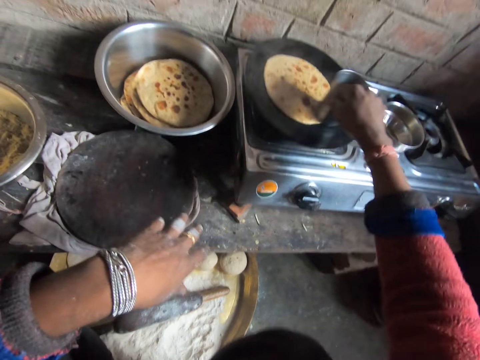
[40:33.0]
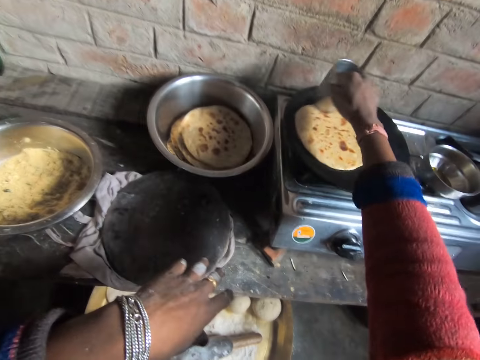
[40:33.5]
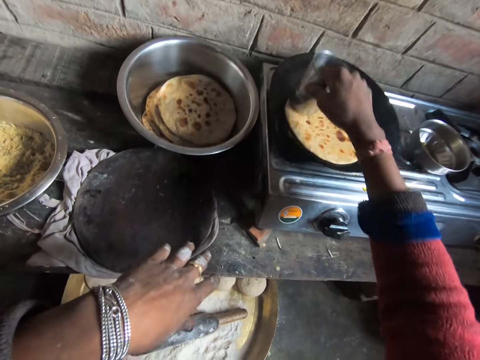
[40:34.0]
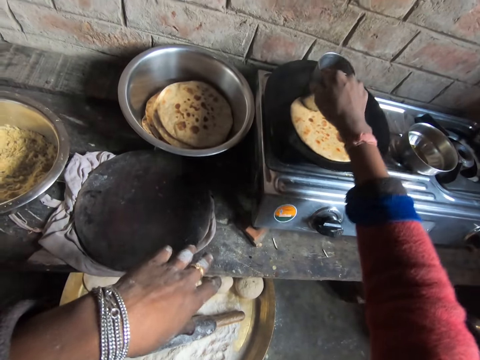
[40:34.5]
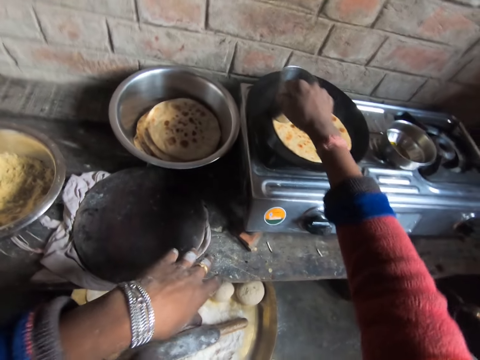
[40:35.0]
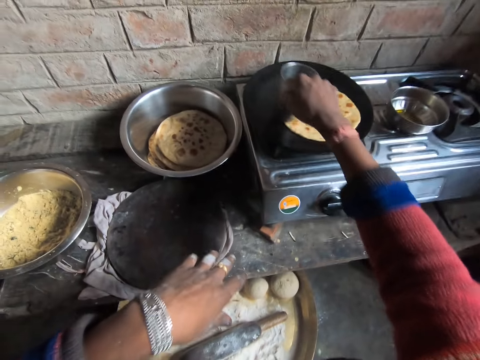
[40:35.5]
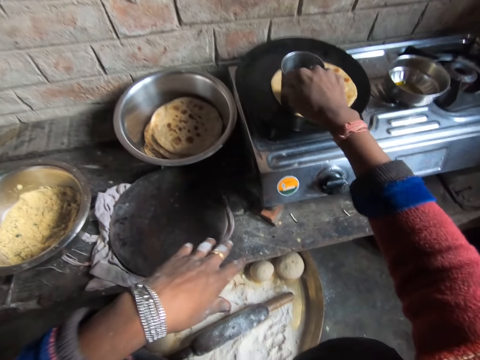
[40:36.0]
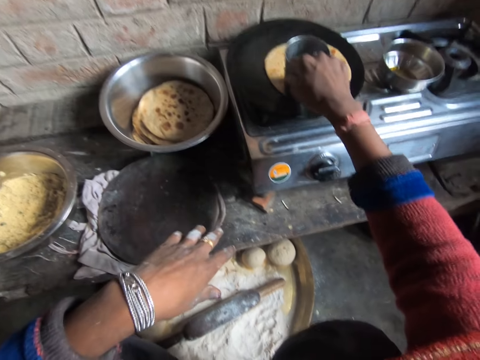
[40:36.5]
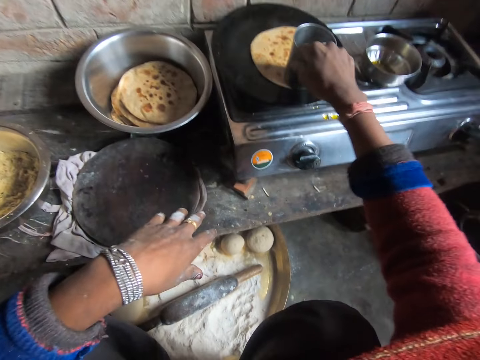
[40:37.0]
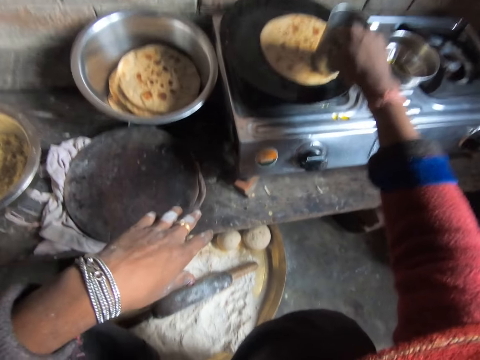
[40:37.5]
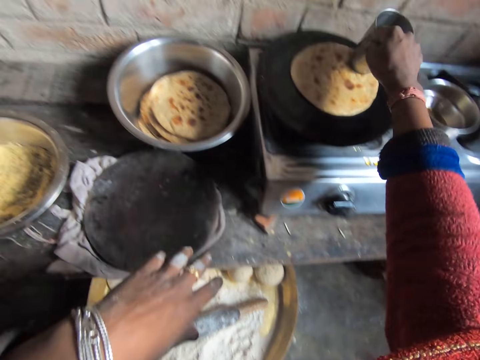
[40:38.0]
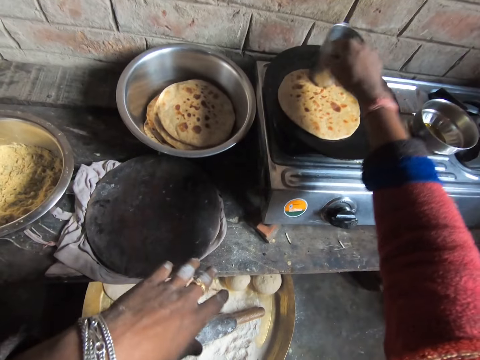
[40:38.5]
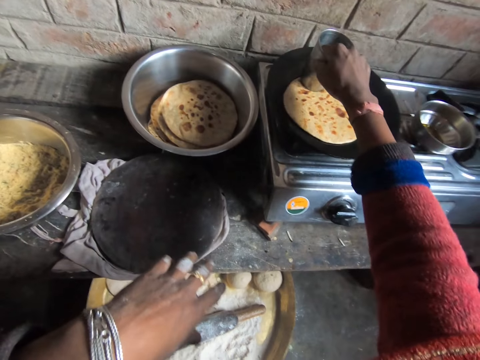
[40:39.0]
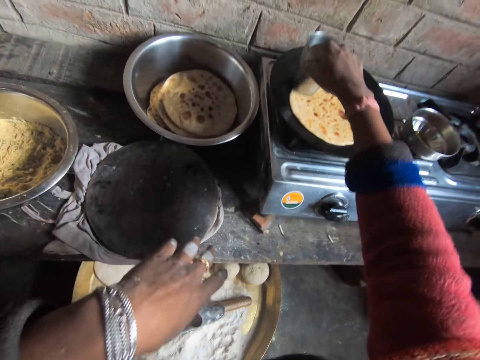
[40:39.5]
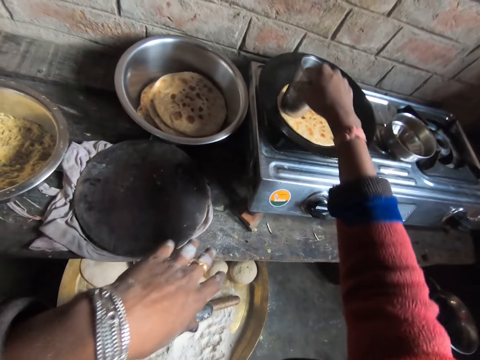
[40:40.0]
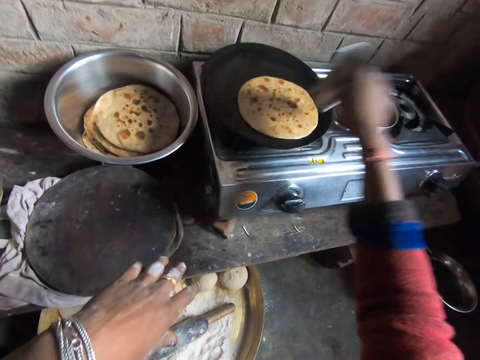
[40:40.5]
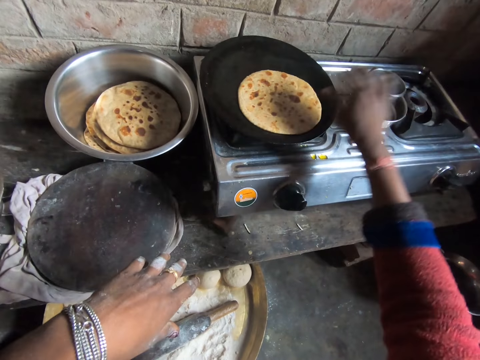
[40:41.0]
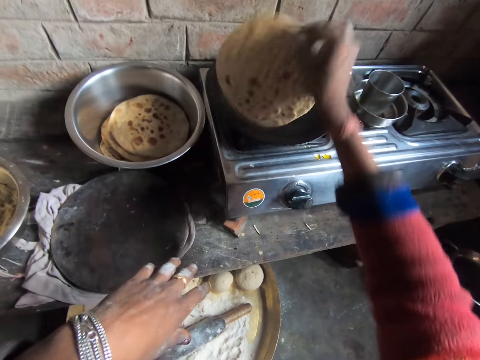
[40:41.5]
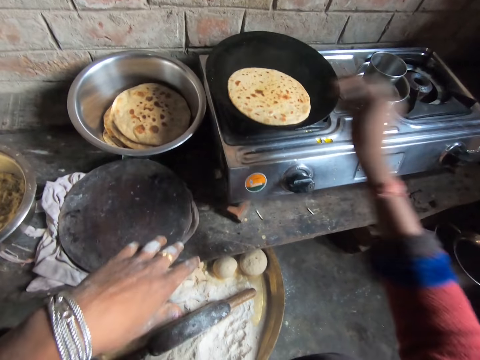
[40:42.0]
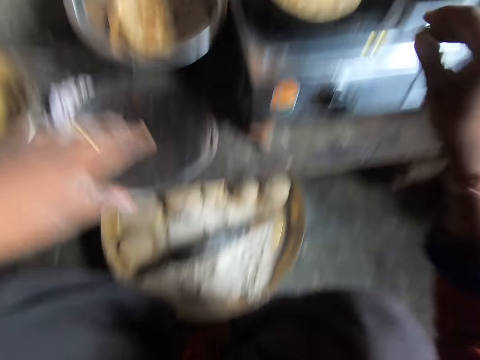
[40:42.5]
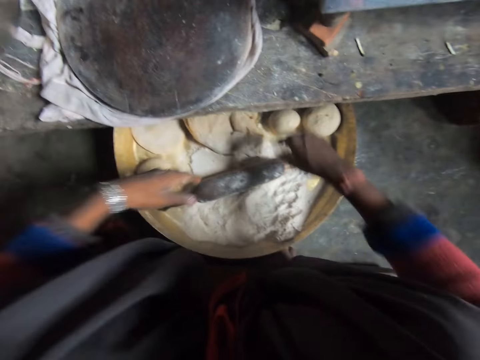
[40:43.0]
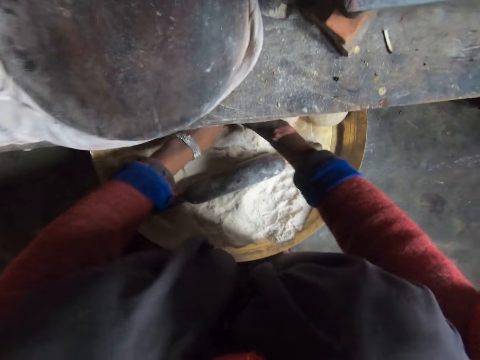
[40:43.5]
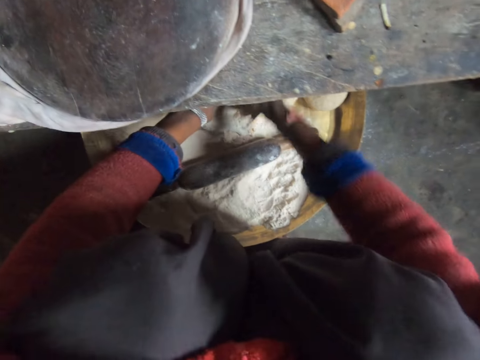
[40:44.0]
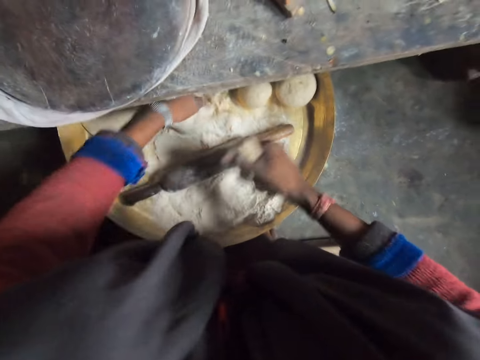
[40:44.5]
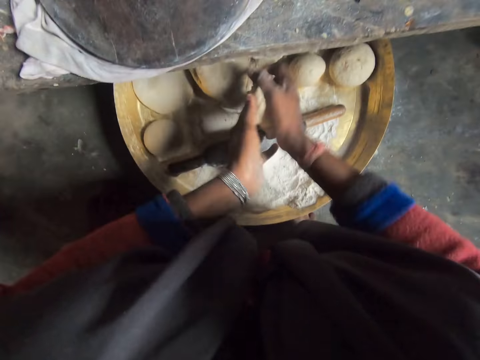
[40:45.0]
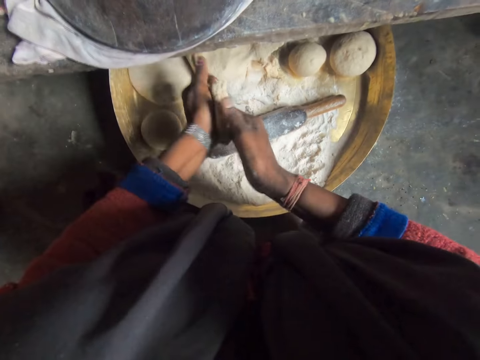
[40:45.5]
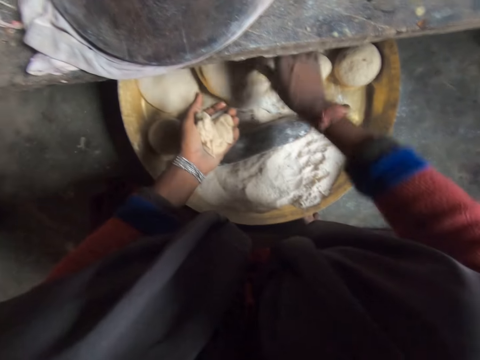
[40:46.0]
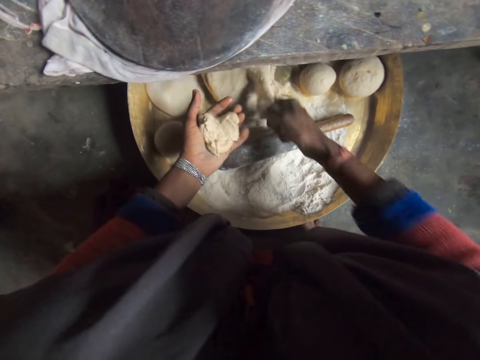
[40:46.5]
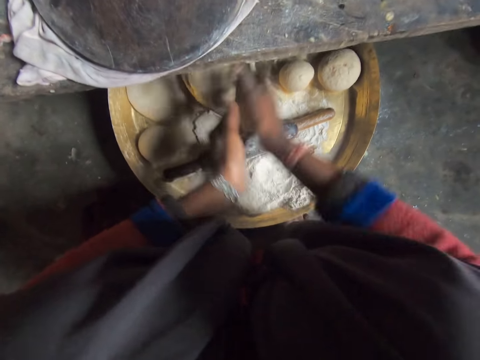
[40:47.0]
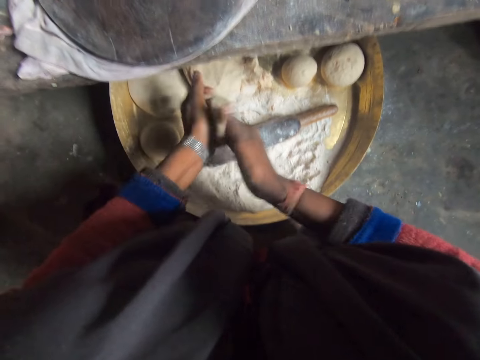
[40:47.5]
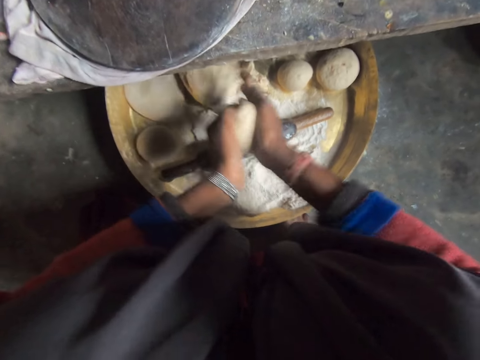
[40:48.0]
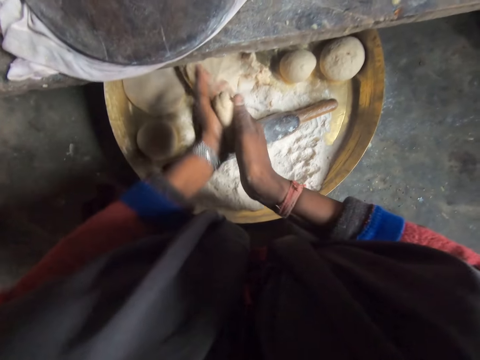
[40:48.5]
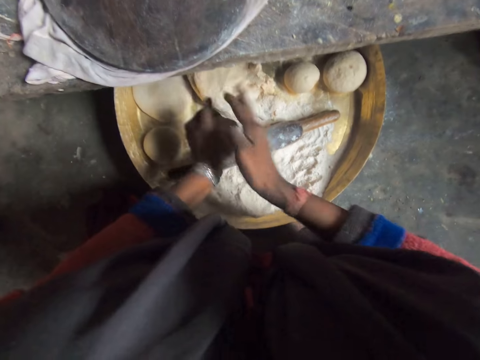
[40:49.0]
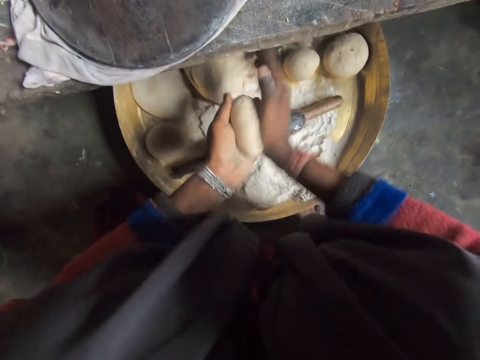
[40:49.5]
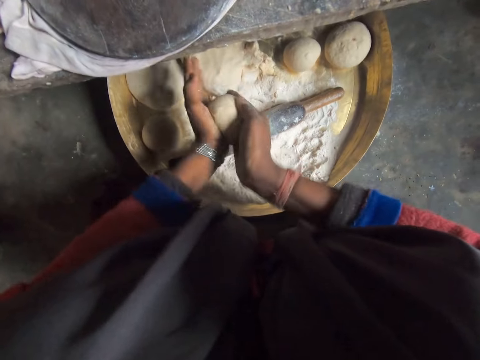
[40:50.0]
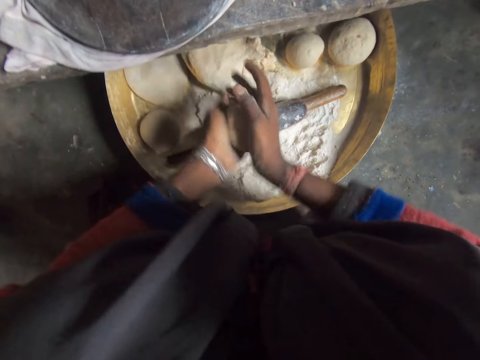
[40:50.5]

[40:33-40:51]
The camera wearer puts the tumbler in the mixing bowl. They turn the flat bread. They cut the dough with their hand. They roll the dough. They cut the dough. They mold the dough ball.

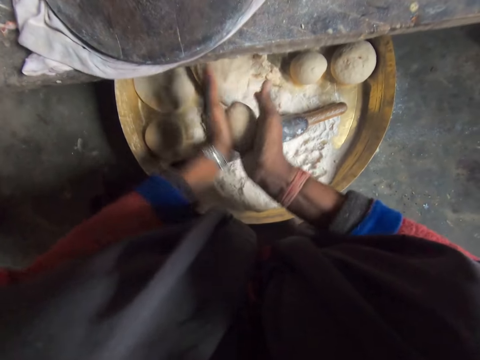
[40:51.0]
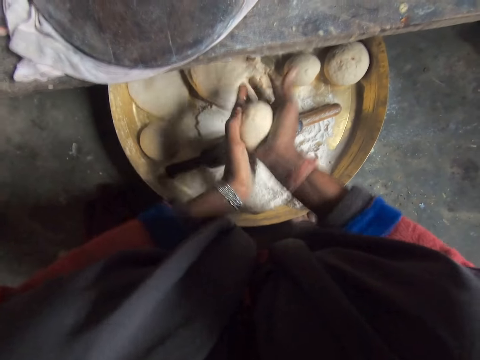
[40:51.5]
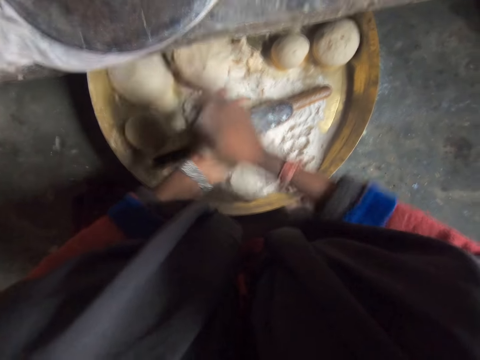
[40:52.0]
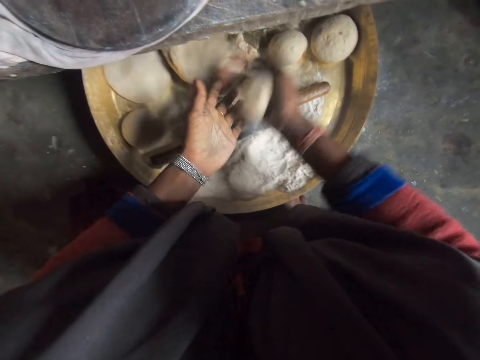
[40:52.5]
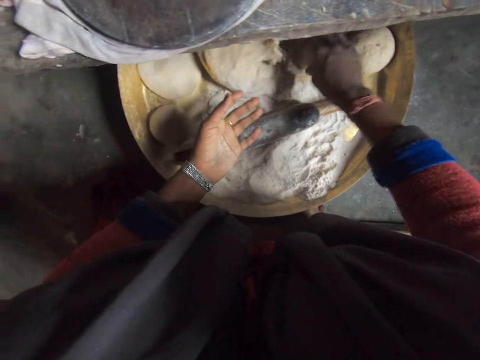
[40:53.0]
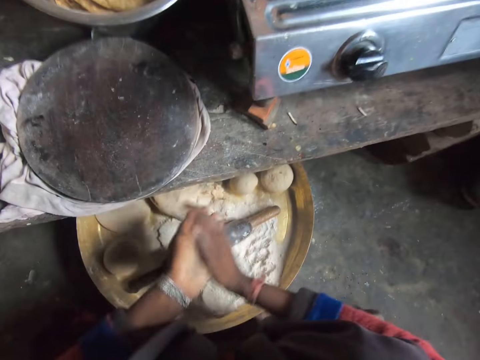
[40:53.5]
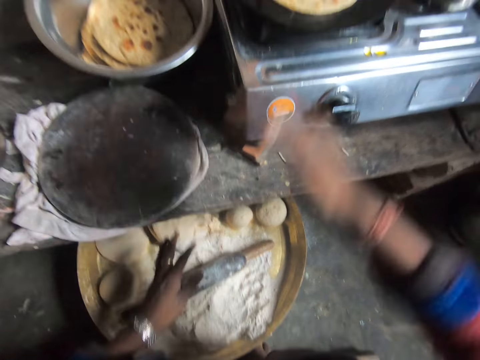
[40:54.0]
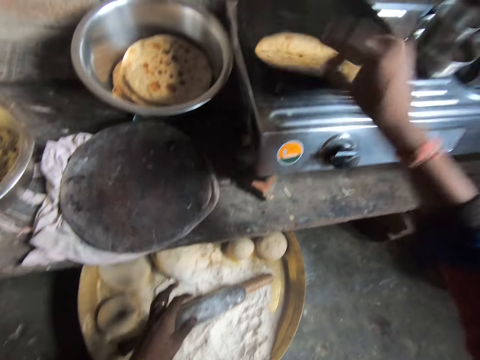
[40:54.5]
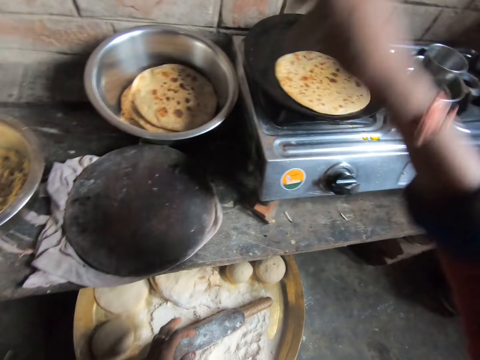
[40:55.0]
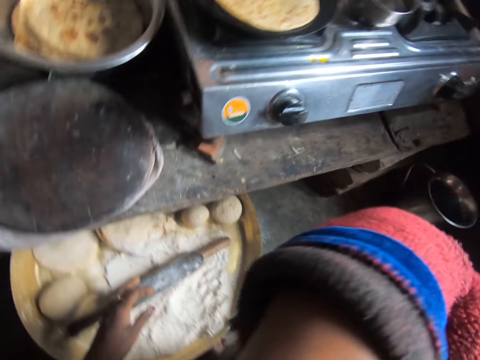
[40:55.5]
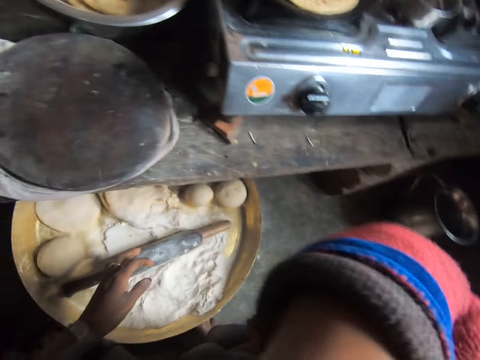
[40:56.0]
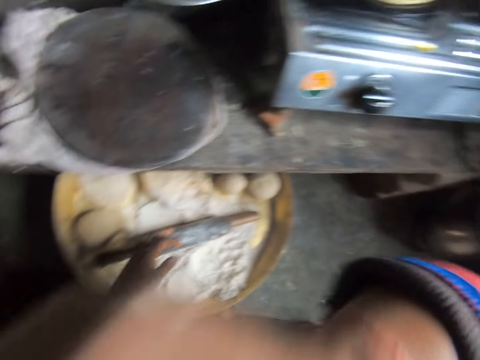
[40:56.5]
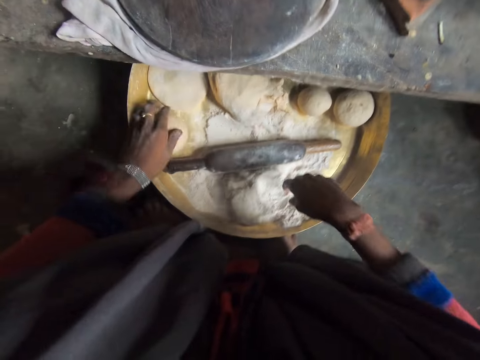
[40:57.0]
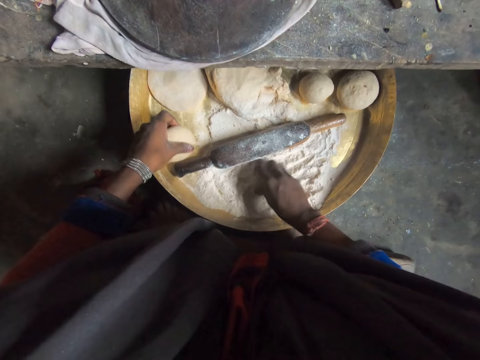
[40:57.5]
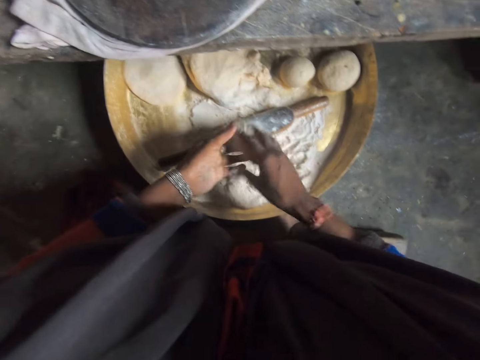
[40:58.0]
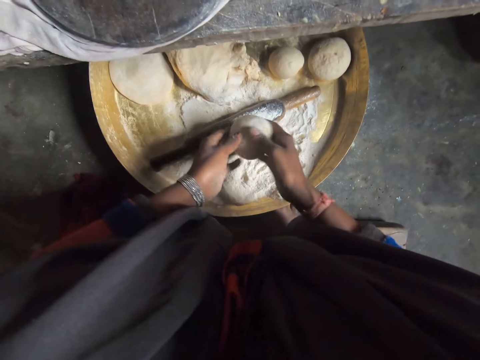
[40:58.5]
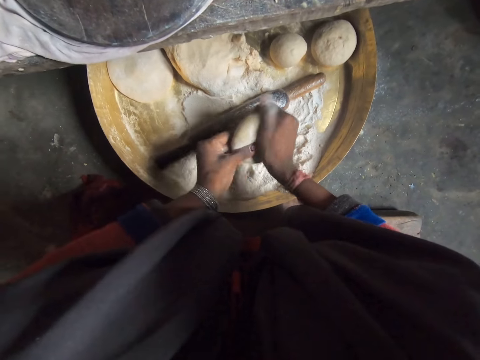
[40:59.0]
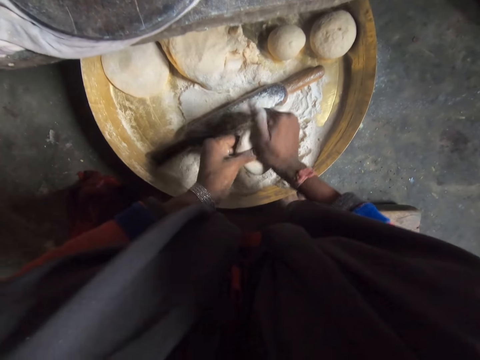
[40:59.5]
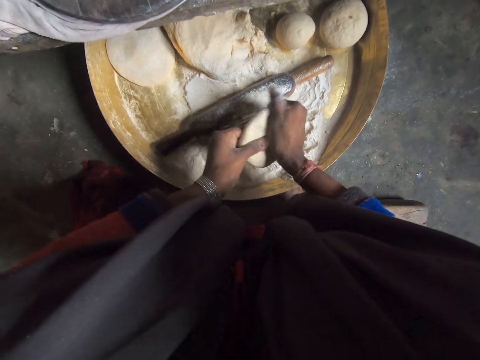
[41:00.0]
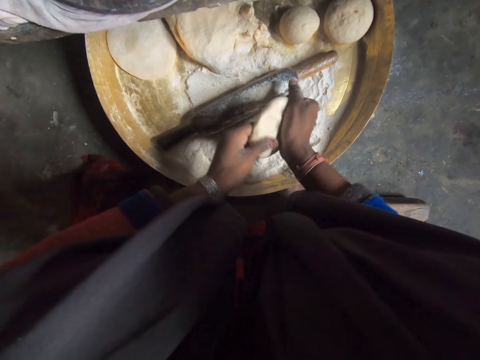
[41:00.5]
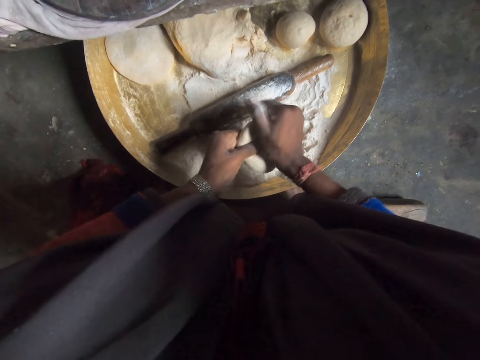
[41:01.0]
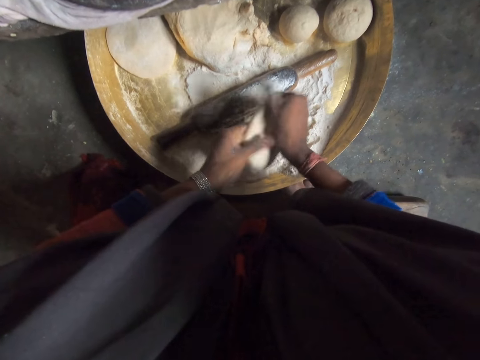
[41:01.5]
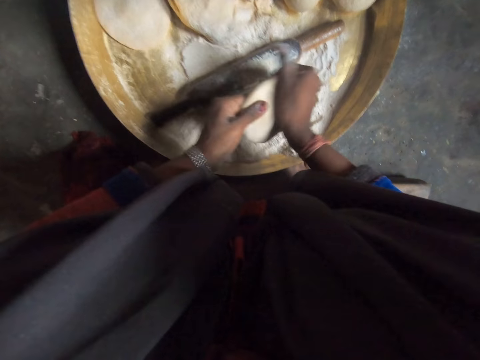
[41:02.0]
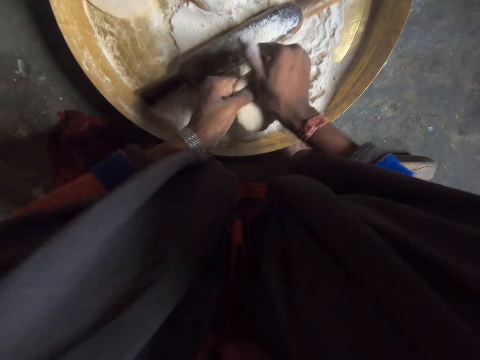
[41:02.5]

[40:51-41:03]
The camera wearer drops the molded dough in the bowl. She wipes her hands. She checks the pancake in the pan with her right hand. She turns the flat bread. She itches her face with her right hand. She wipes her face. She drops down her right hand. She picks a dough ball with her left hand. She picks some flour in her left hand. She rubs the flour on the dough ball. She flattens the dough with both hands. She stretches the dough ball with her hands.
